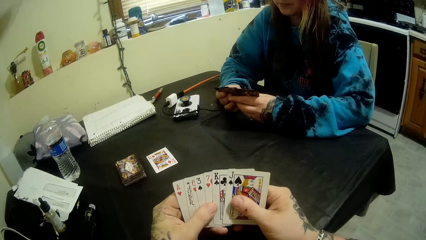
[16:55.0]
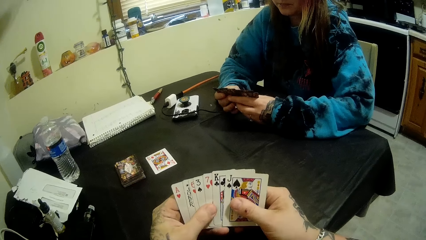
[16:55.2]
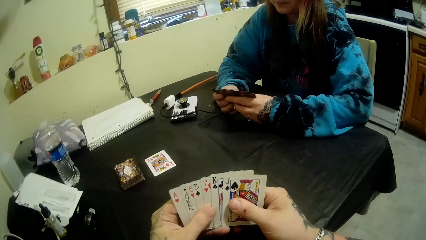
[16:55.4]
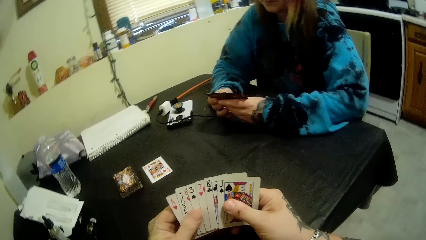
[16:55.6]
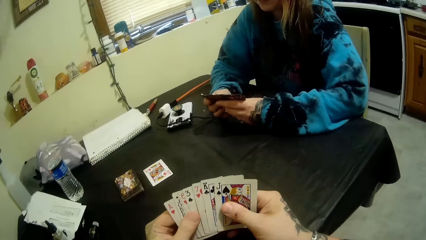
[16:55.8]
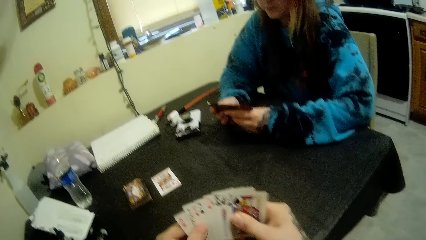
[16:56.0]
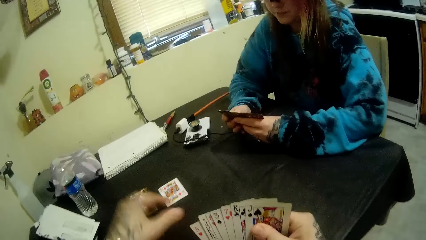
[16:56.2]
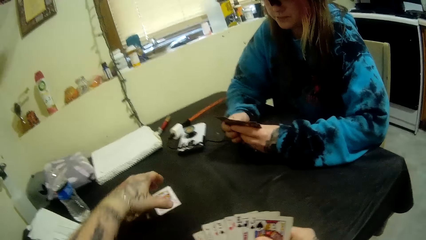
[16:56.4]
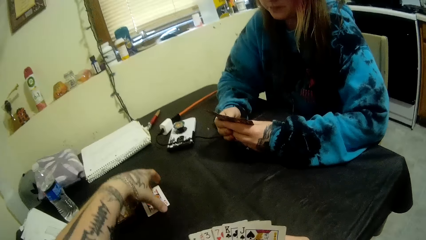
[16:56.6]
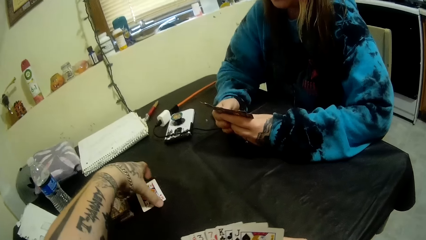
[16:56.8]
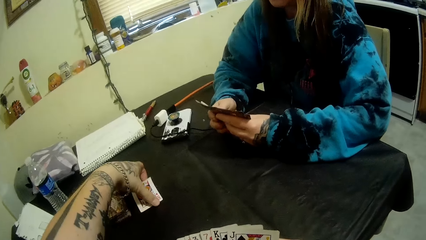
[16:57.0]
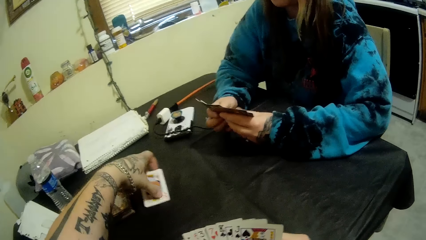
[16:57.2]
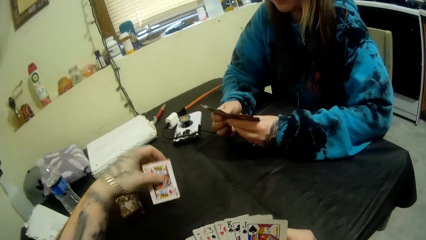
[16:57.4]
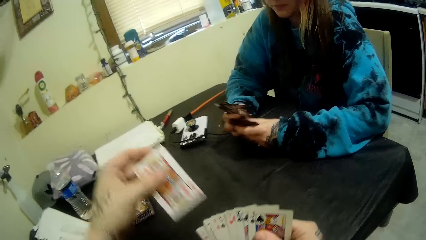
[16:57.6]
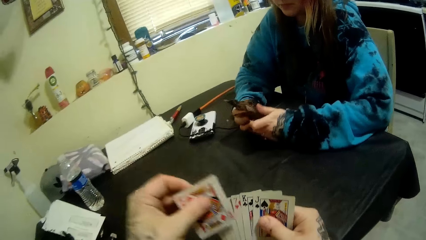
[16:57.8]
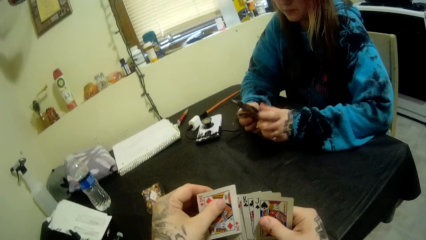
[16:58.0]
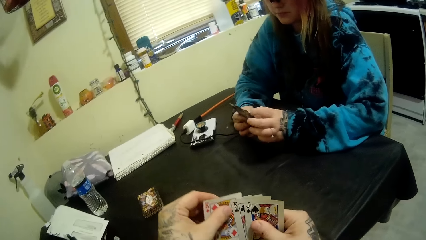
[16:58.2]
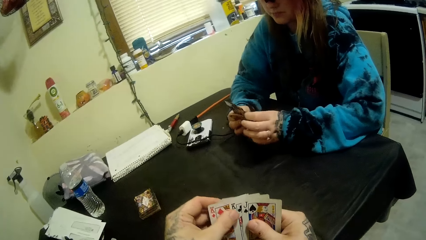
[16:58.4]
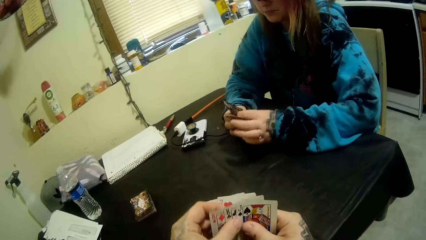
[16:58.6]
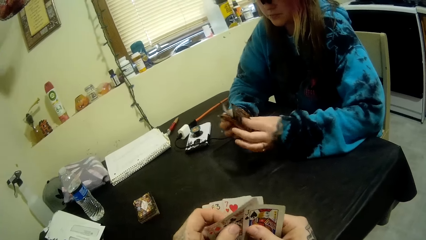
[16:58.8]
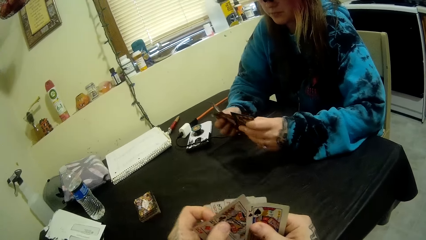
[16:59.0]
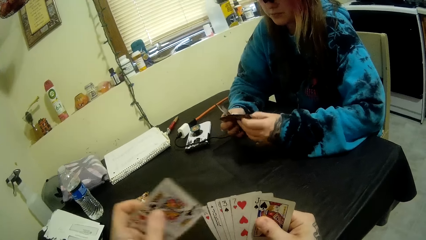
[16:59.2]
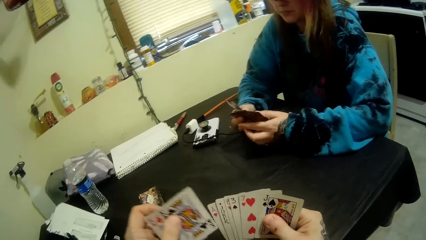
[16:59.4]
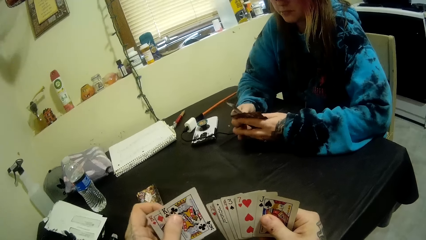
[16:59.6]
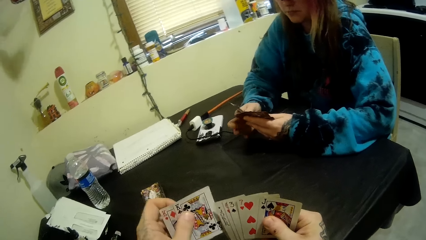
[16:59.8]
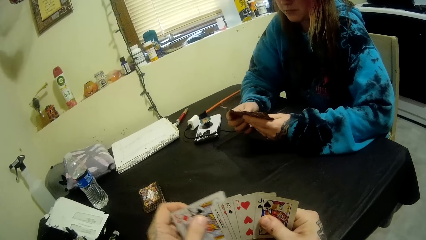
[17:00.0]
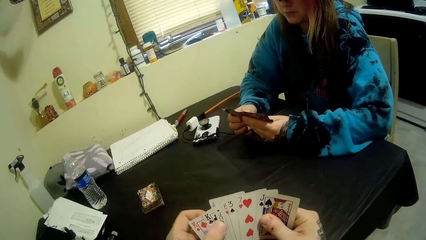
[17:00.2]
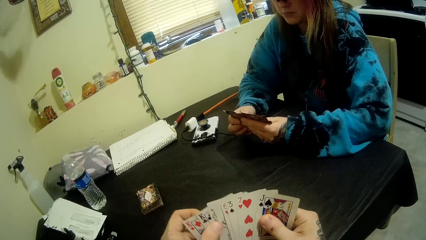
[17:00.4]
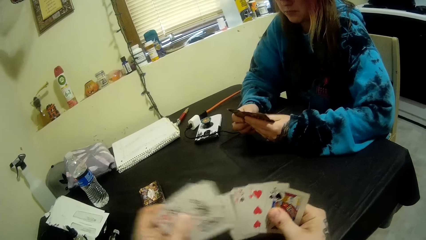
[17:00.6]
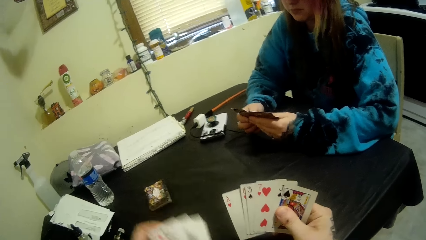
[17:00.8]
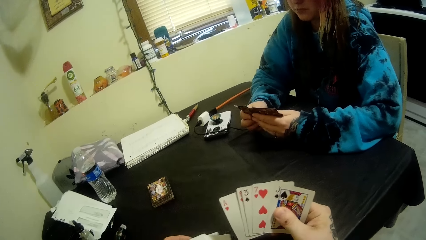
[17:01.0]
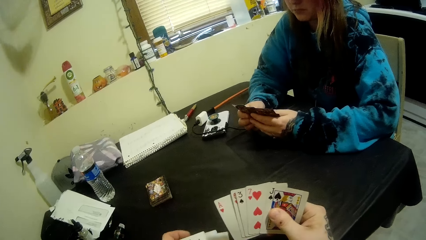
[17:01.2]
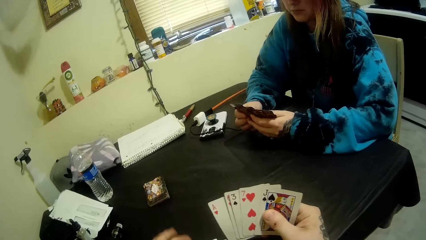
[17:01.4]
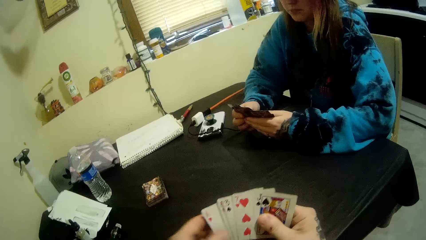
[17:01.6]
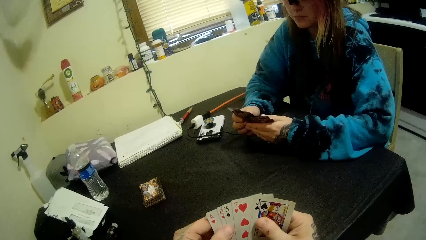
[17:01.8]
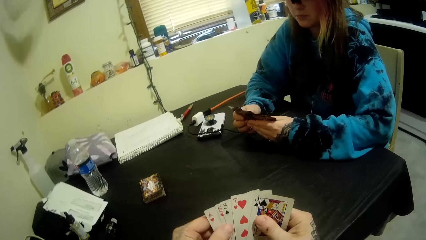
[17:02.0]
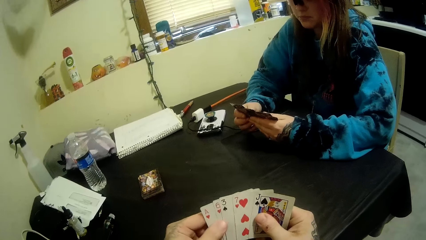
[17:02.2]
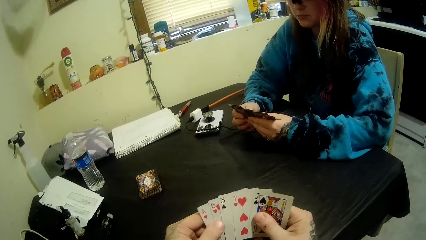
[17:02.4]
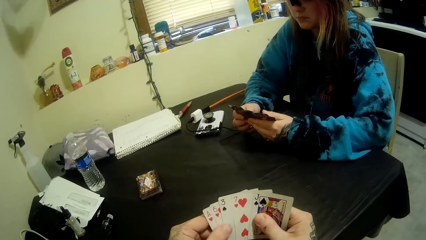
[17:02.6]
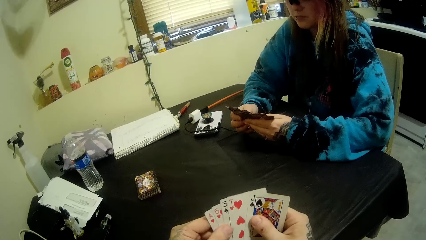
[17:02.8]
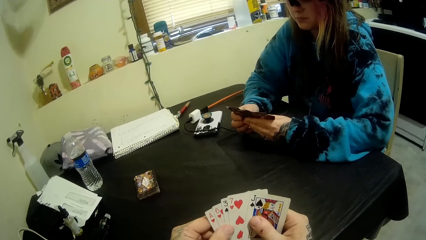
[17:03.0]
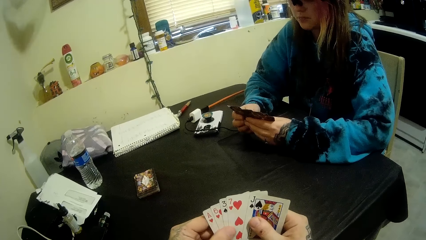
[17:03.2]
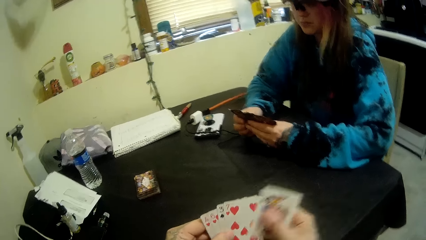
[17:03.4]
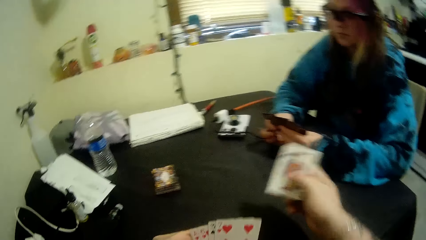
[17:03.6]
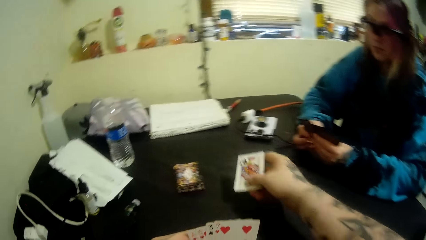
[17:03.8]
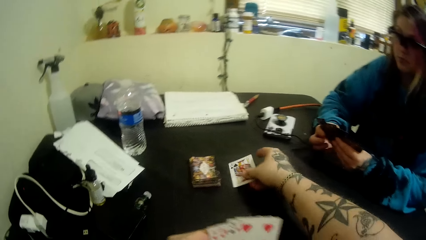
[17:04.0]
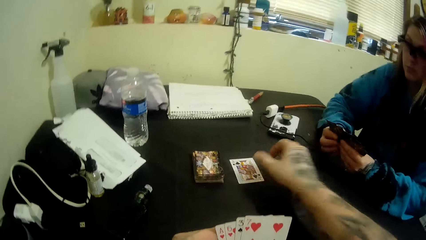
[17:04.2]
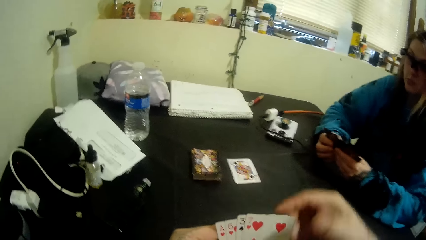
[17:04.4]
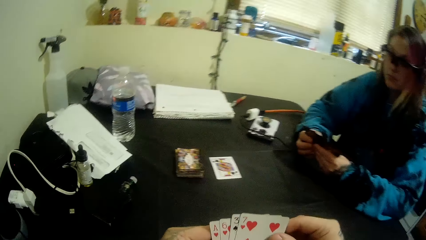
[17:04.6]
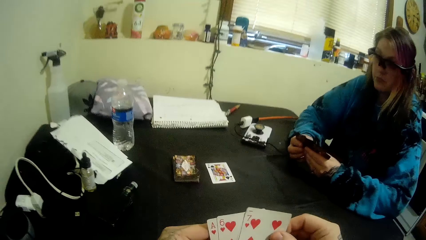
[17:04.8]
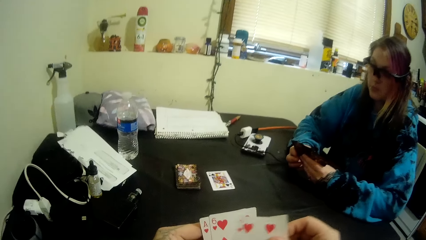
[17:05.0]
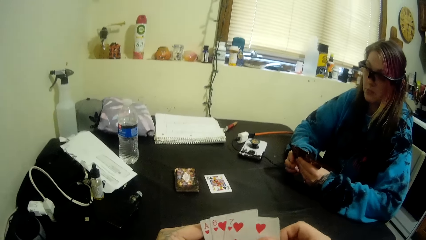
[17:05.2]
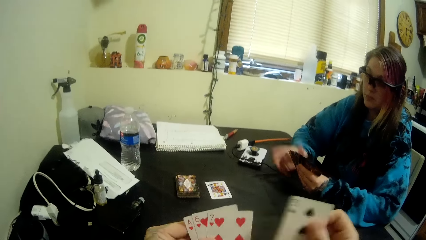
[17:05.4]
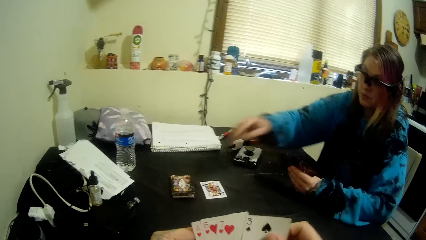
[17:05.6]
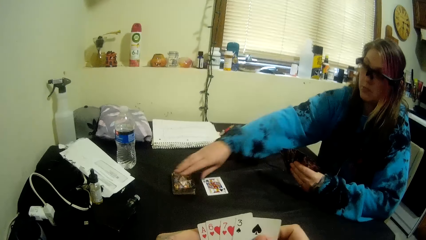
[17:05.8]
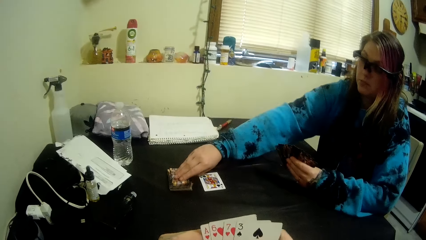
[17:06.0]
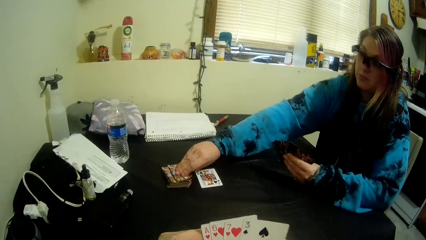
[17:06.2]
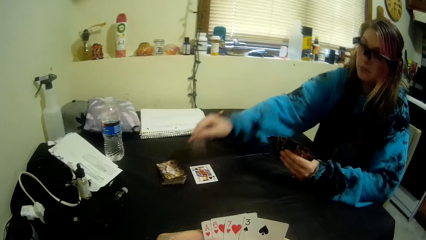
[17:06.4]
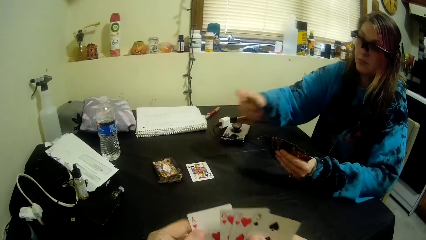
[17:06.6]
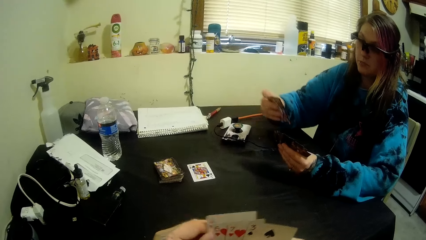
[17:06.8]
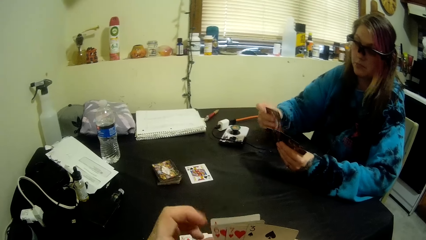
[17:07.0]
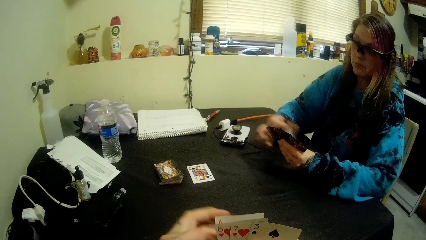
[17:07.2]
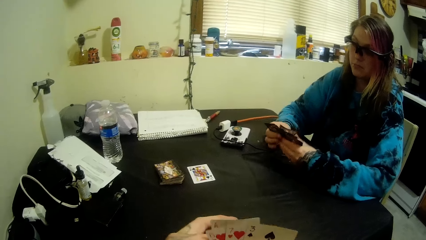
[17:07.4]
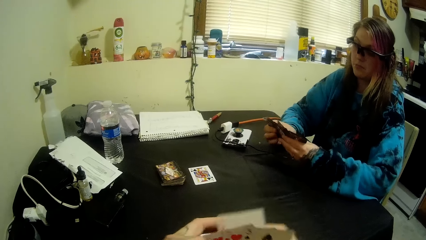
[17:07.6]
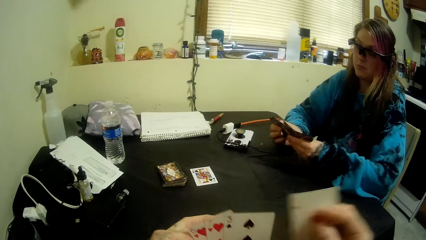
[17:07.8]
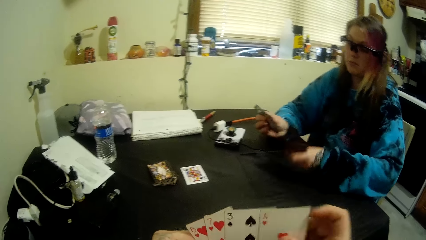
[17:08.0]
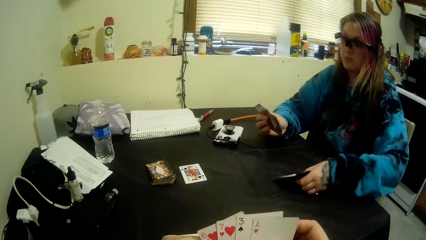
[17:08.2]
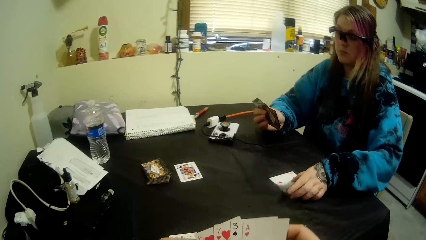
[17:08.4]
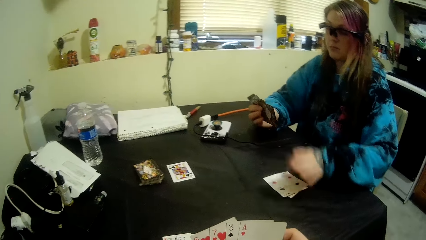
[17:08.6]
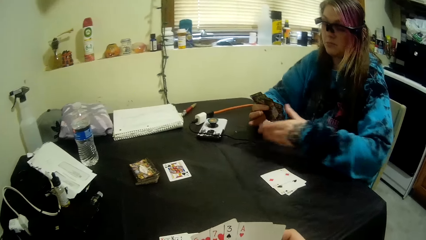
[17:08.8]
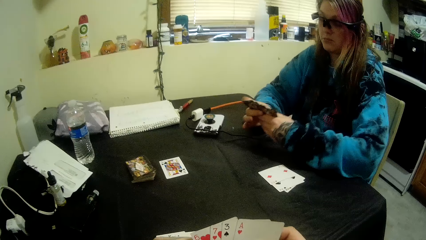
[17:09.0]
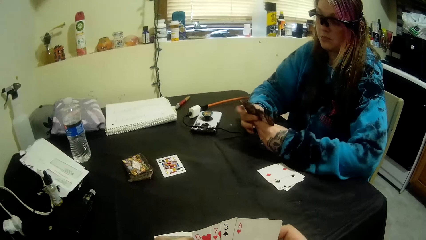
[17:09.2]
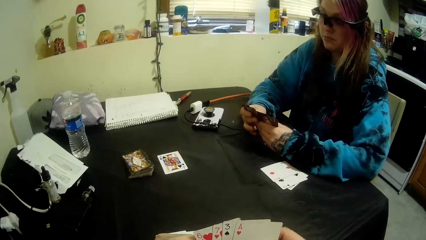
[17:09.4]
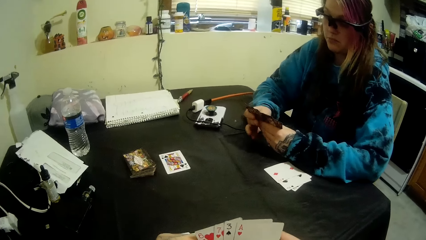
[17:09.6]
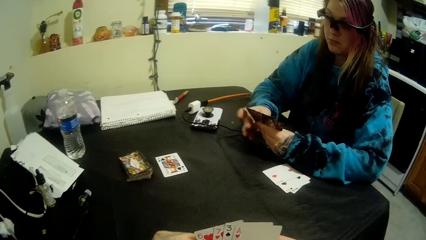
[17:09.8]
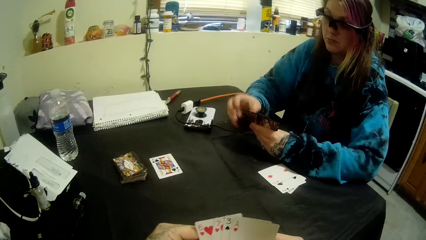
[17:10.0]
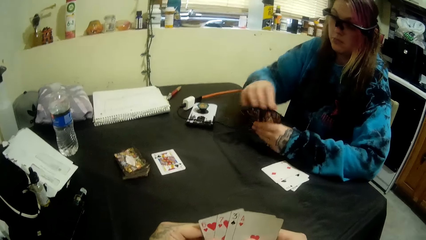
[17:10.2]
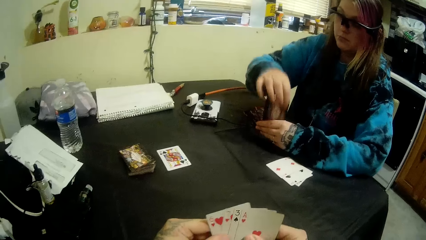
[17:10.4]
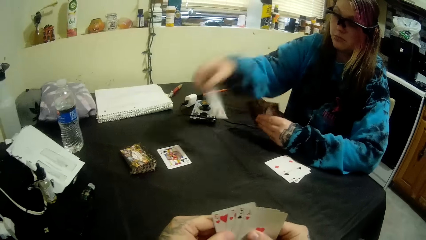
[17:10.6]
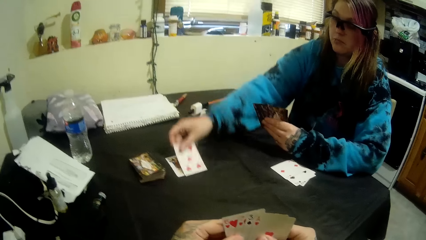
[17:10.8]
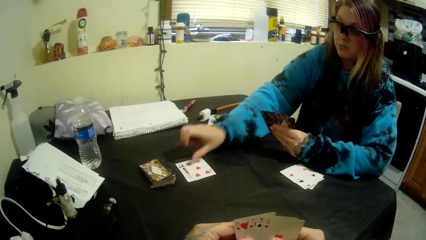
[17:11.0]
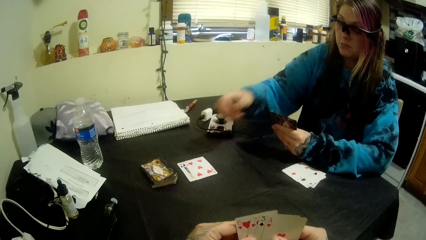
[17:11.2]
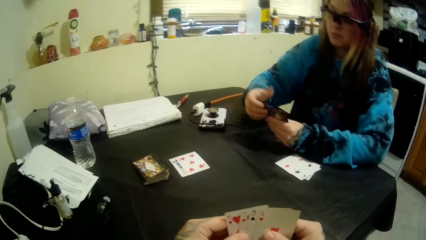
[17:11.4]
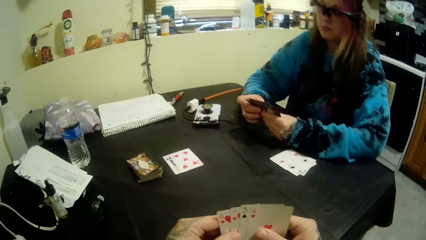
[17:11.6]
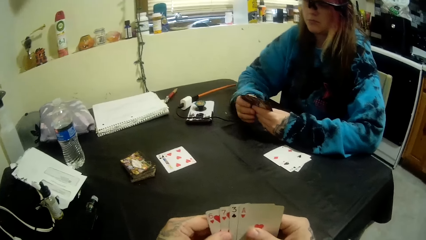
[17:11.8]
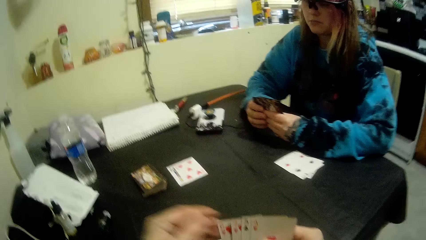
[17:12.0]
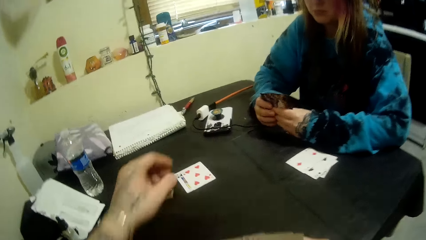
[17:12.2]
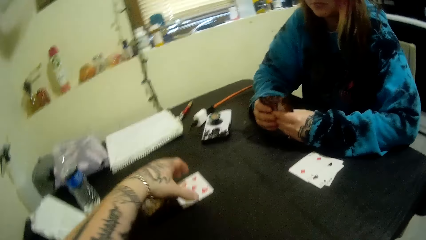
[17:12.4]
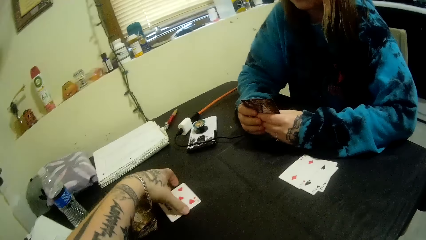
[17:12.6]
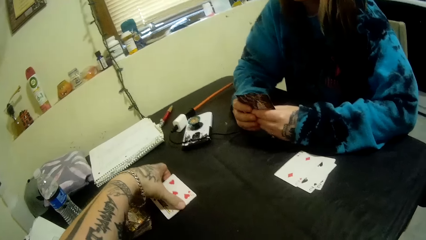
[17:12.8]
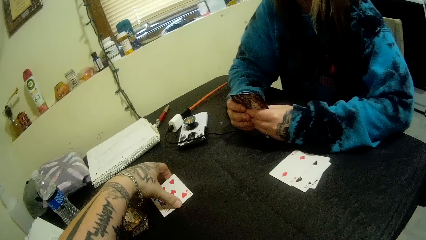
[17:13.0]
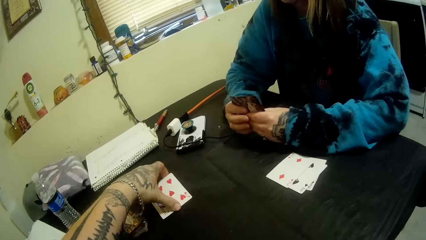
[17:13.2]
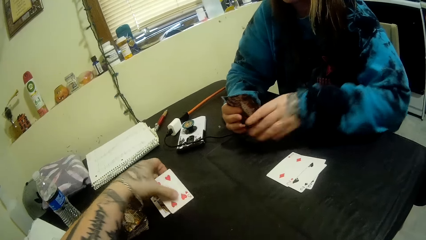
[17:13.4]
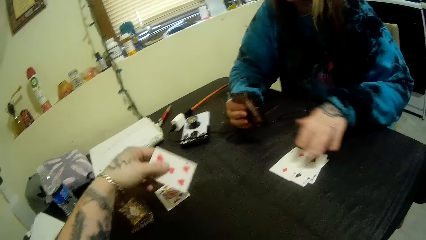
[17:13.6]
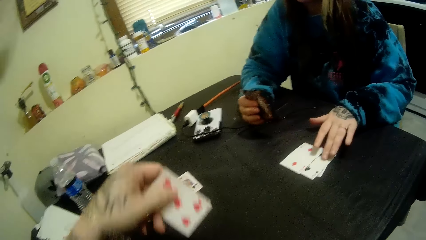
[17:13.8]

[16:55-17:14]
The camera wearer picks up another card on the table with his left hand. He puts some cards on the table with his left hand and puts another card on the table with his right hand. A woman picks up another card on the table with her right hand. The camera wearer examines the cards in his hands. The woman puts some cards on the table with her left hand and puts another card on the table with her left hand. The camera wearer picks up another card on the table with his left hand.
